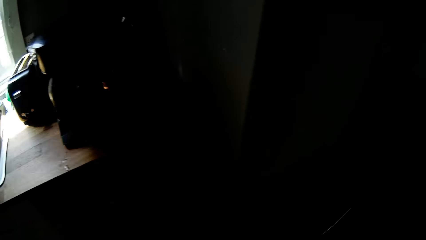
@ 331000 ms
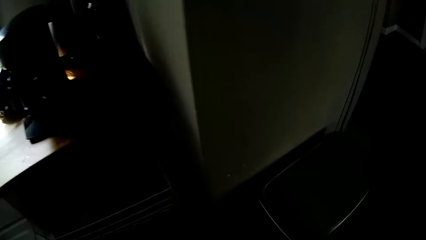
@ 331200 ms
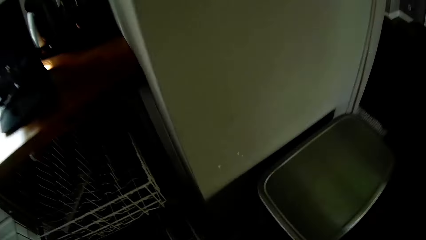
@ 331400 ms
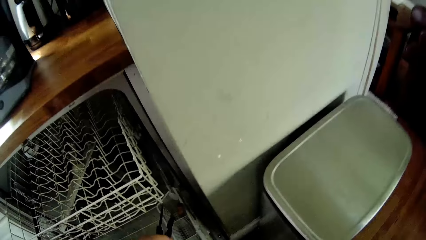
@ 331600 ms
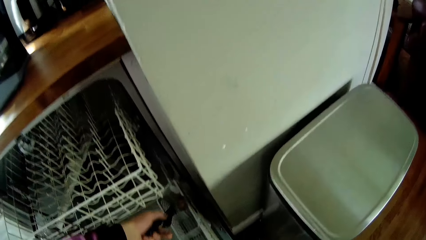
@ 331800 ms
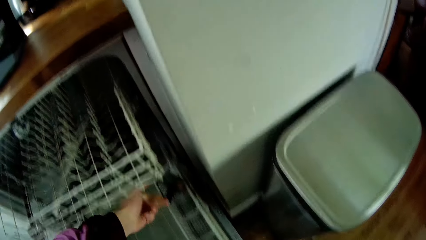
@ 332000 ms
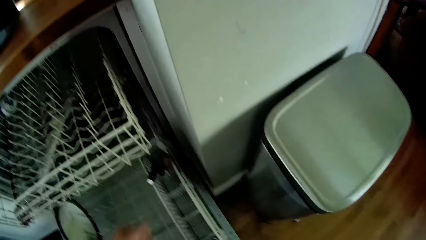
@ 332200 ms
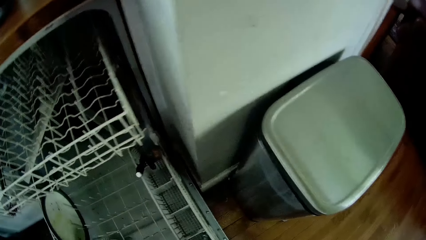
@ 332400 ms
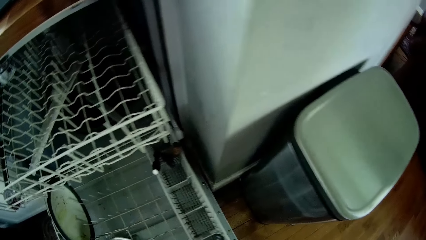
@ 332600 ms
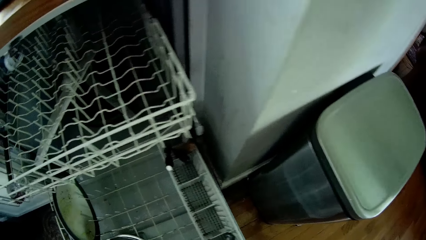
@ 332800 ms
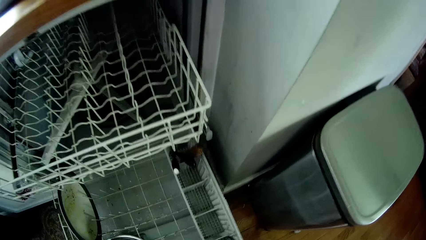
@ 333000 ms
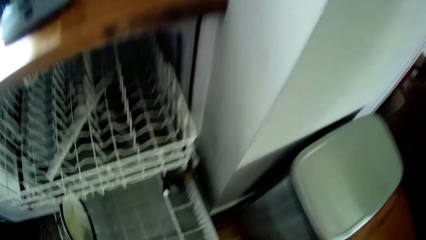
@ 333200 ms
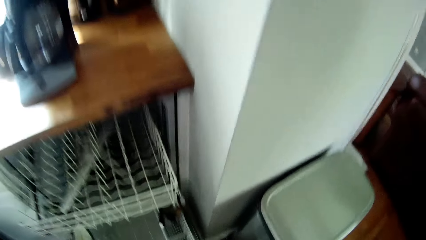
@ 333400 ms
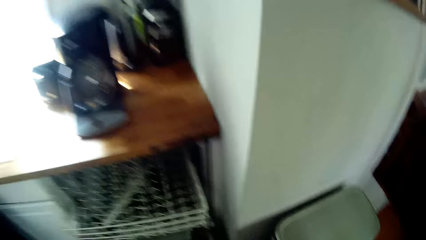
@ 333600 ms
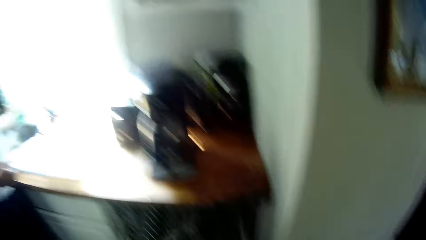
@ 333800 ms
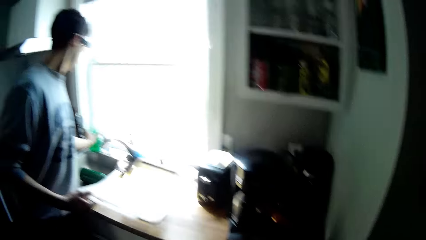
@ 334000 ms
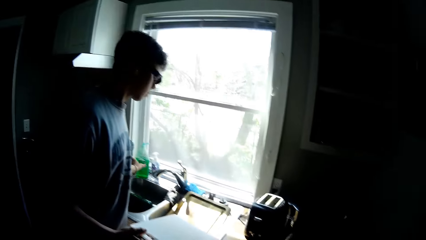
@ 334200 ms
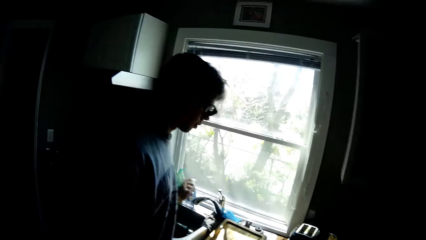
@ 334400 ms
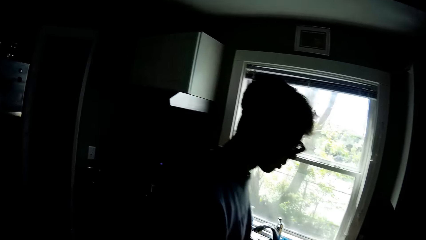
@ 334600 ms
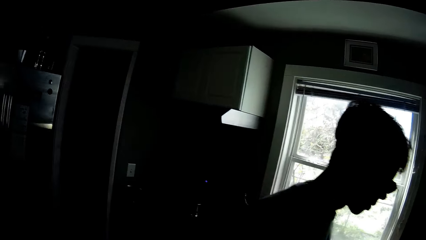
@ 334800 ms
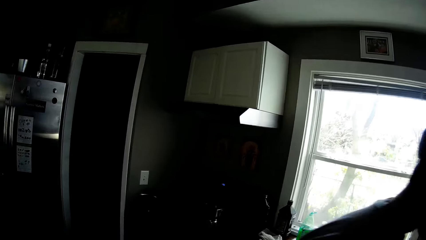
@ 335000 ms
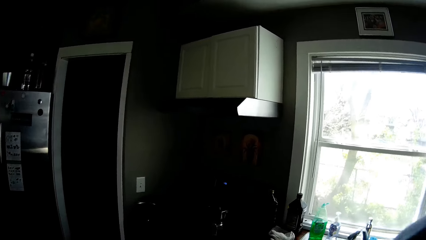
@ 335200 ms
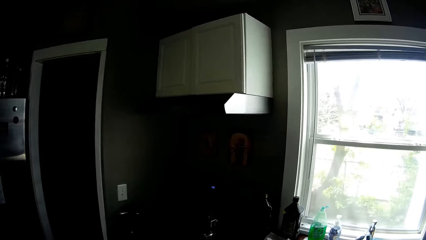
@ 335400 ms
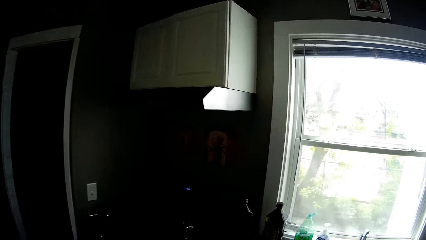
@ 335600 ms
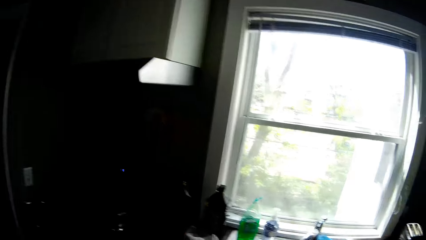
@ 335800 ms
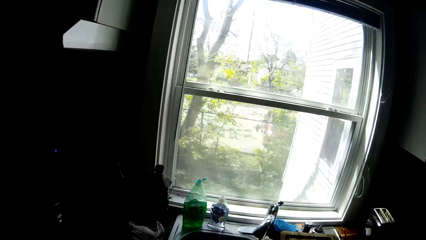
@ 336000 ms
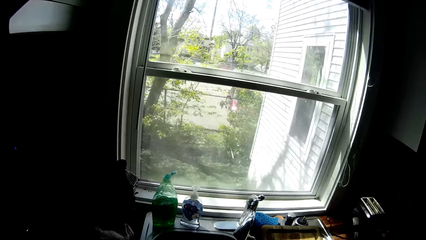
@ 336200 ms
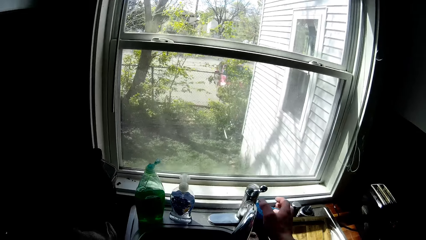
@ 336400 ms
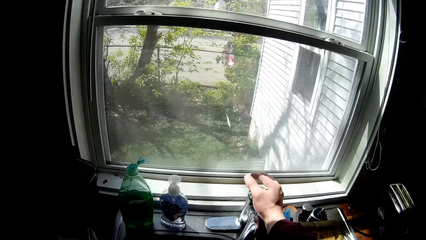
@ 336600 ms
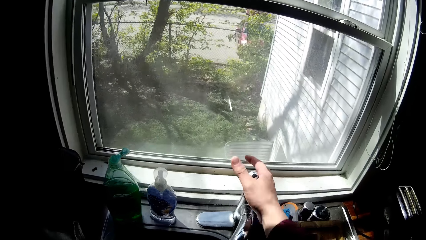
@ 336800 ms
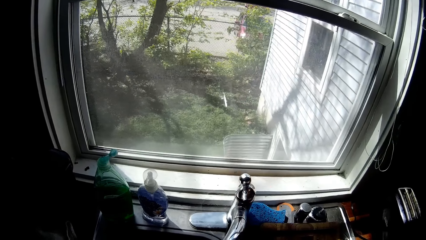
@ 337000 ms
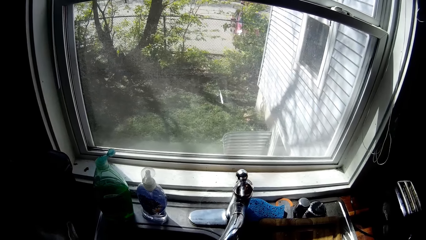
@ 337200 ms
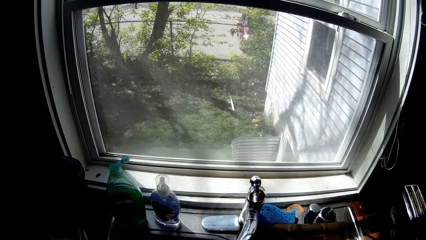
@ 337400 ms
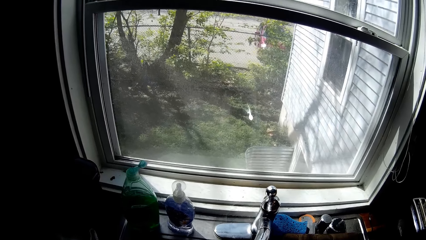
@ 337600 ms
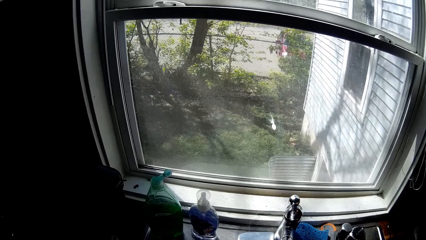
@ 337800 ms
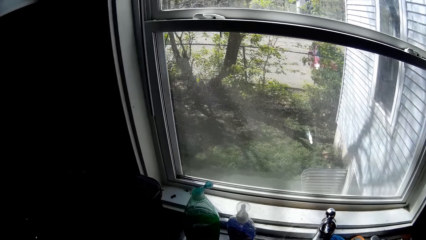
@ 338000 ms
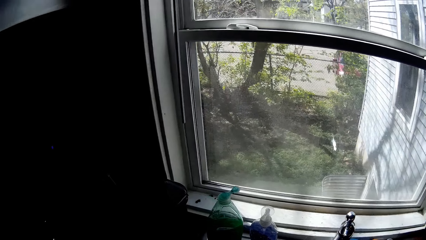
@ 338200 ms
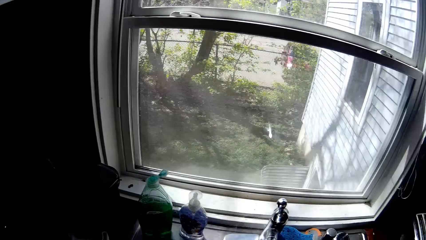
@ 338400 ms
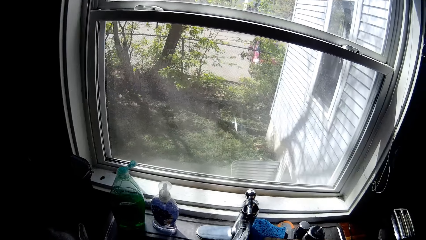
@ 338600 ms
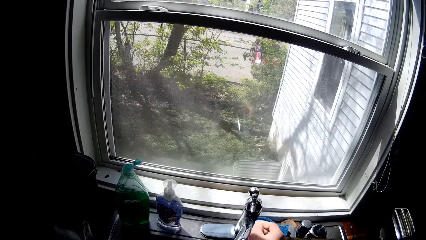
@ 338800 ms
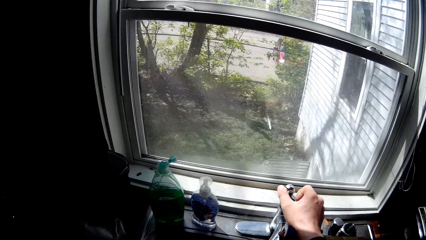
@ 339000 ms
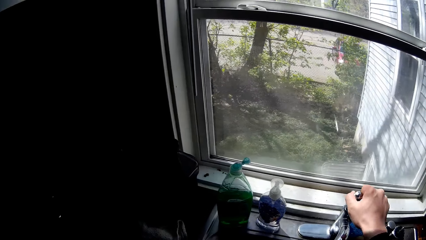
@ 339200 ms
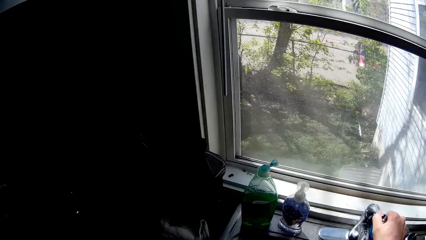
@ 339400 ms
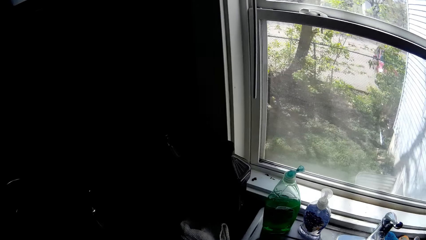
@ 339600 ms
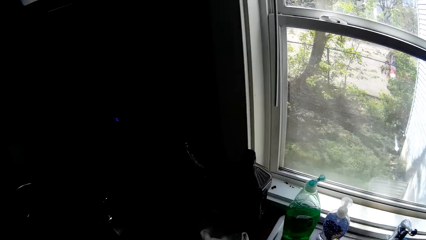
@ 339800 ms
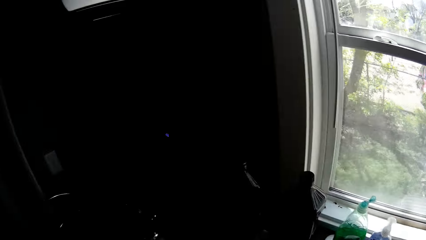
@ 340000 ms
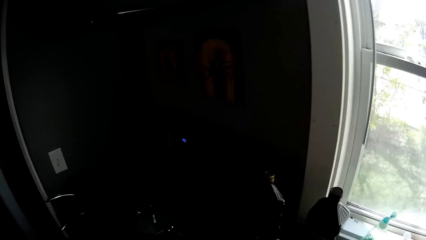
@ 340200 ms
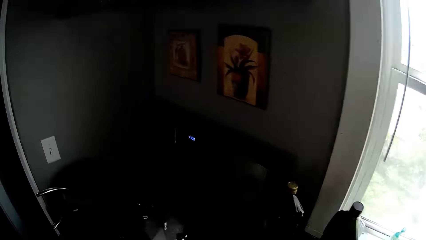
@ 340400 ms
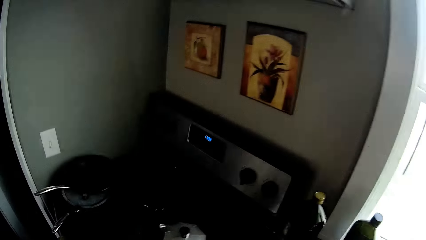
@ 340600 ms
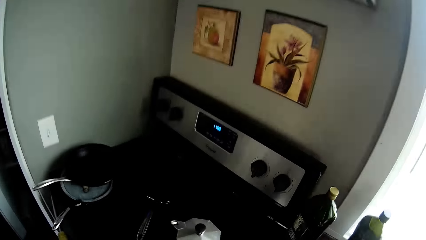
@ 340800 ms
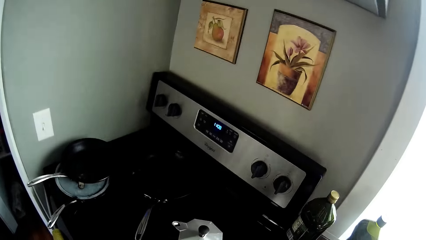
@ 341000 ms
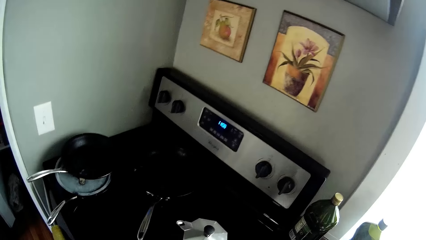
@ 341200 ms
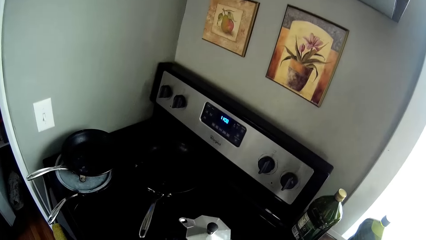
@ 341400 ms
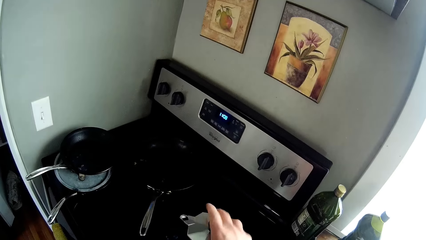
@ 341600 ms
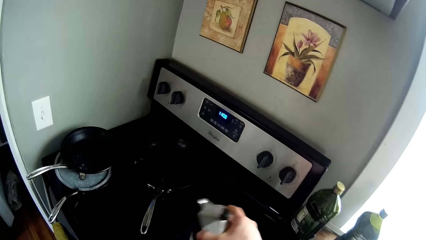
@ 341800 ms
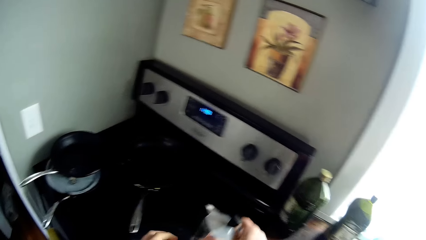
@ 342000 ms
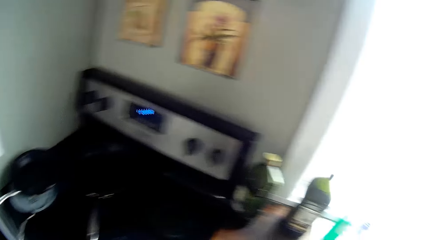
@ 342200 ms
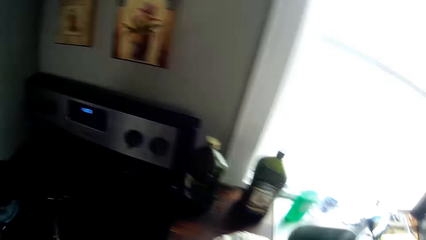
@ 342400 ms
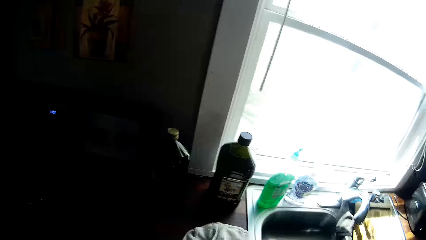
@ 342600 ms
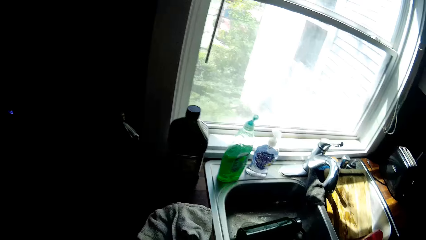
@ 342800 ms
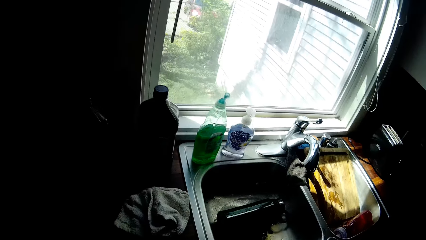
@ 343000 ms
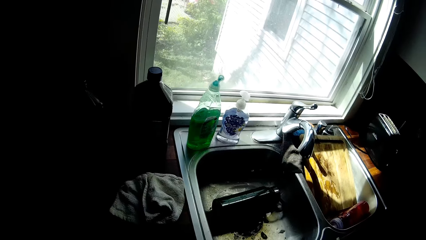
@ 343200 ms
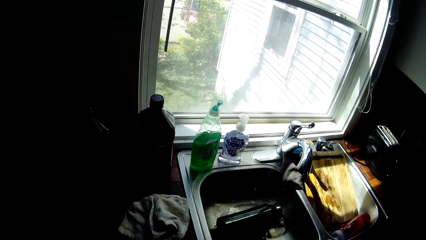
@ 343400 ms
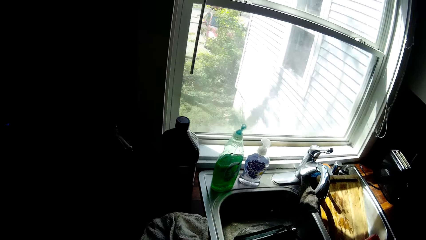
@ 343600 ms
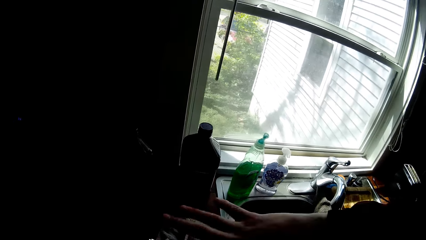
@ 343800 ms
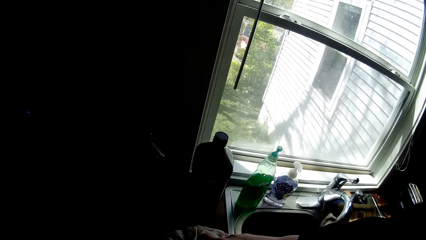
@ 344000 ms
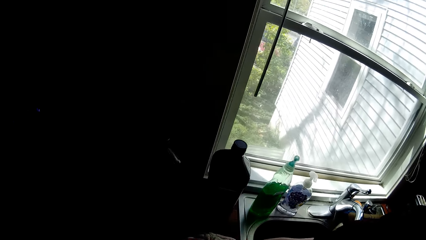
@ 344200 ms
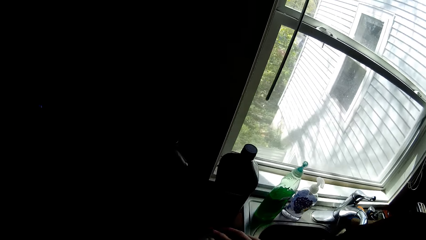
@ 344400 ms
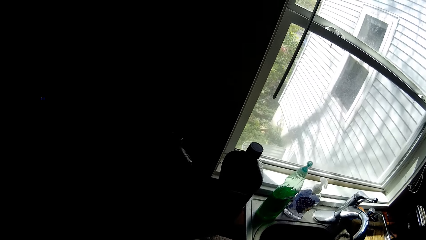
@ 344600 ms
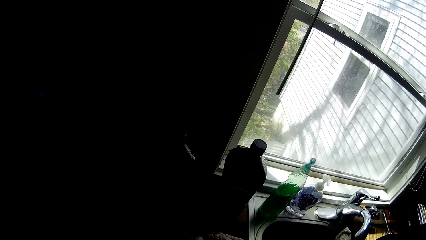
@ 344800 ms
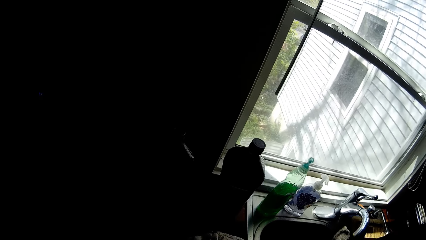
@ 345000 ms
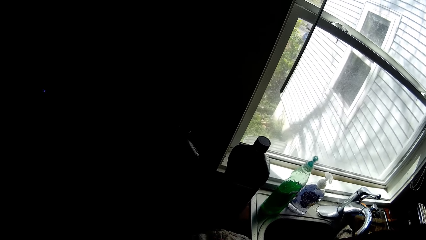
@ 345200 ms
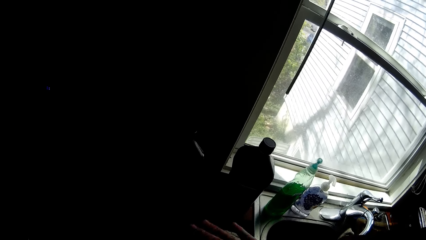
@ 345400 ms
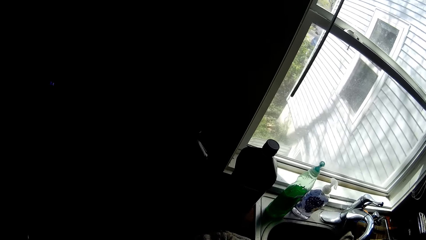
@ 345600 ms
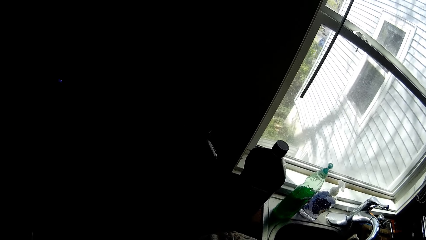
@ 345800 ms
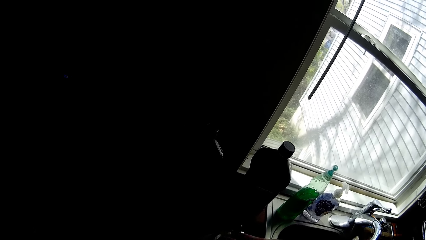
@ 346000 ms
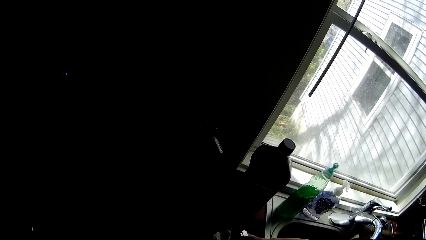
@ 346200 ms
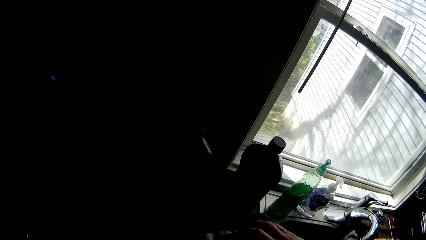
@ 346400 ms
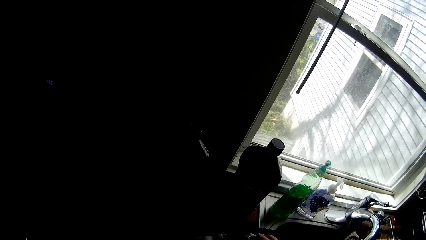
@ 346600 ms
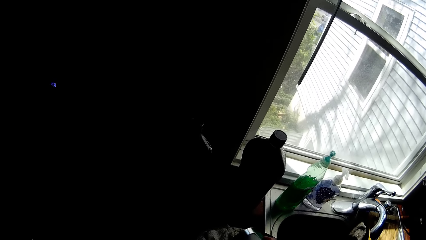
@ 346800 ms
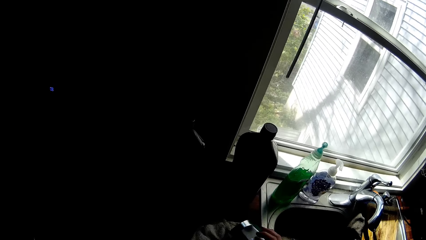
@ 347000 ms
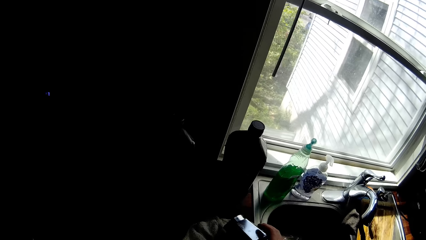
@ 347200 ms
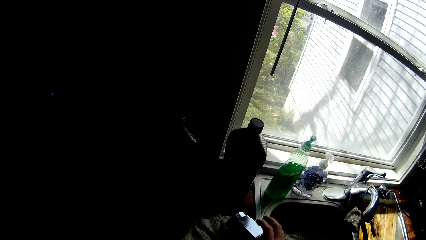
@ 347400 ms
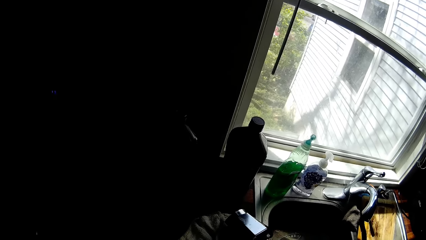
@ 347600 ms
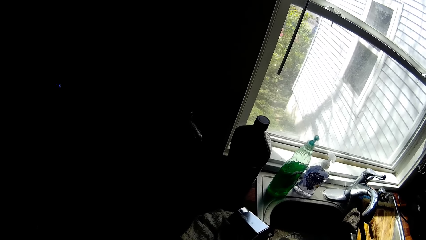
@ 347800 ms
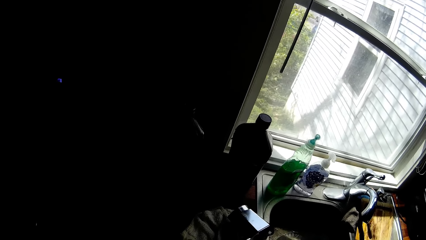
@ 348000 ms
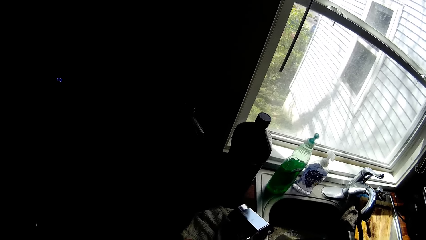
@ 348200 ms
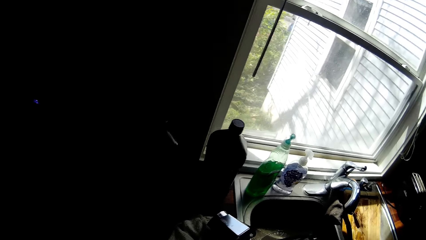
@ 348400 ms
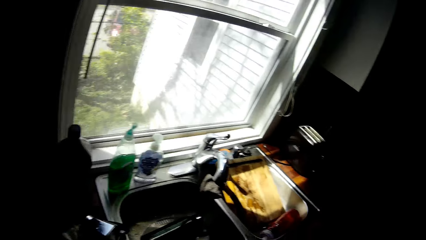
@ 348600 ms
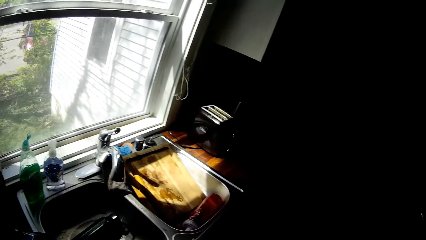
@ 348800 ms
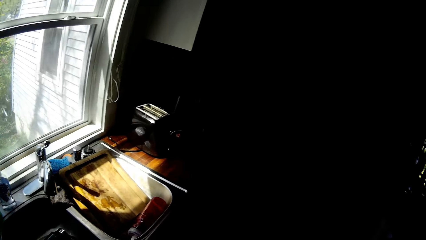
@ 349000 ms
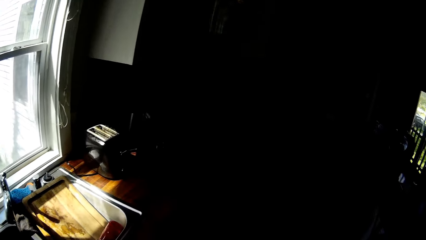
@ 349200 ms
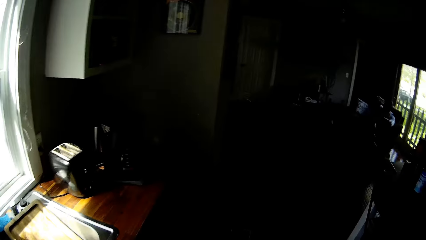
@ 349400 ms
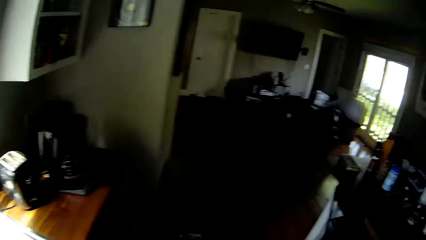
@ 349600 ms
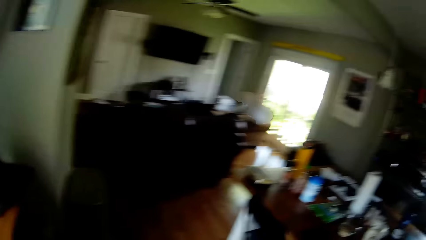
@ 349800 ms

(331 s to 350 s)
The camera wearer puts the spoons or tongs in the dish washer with his left hand. He opens the tap with his right hand. He closes the tap with his right hand. He picks a cup or coffee maker on the gas burner with his right hand. He unscrews the lid of the cup with his right hand. He drops the cup on the cabinet with his right hand.
